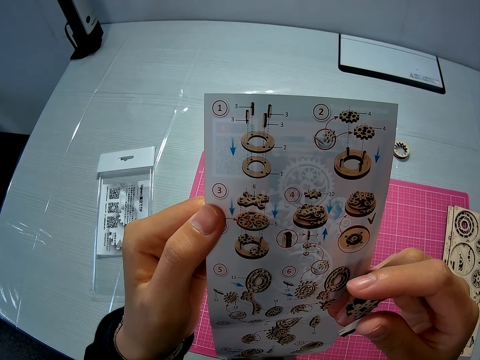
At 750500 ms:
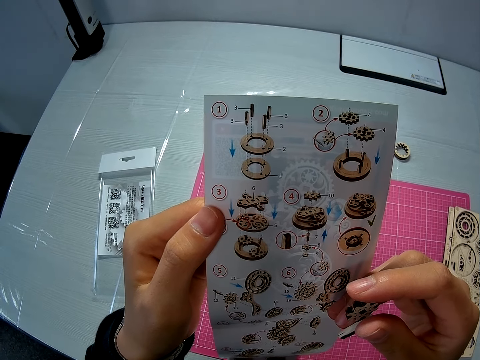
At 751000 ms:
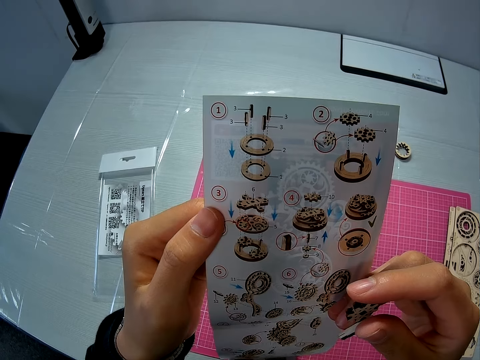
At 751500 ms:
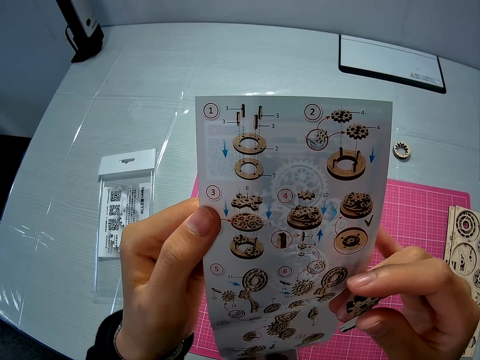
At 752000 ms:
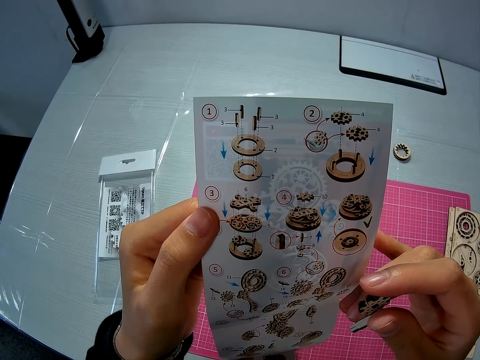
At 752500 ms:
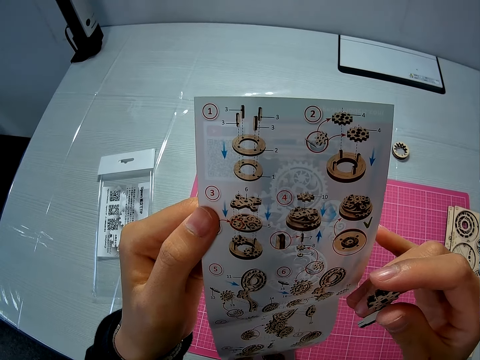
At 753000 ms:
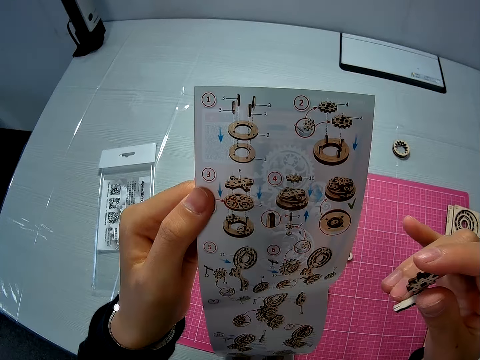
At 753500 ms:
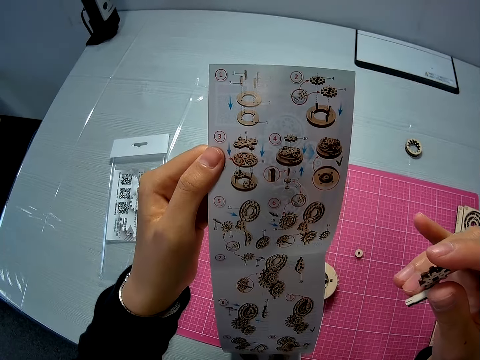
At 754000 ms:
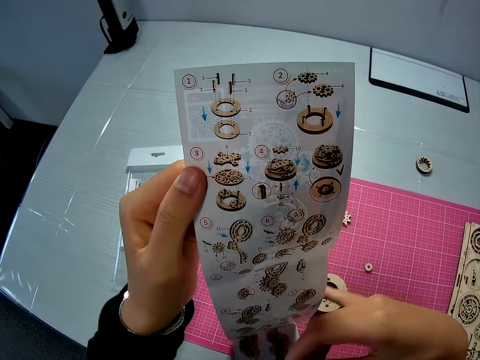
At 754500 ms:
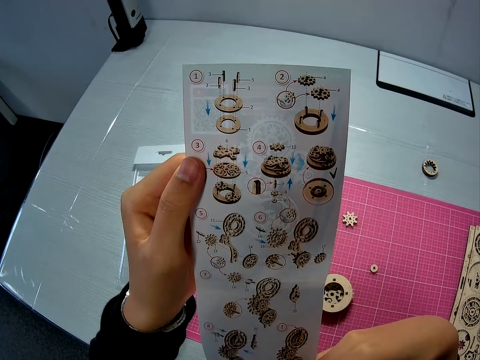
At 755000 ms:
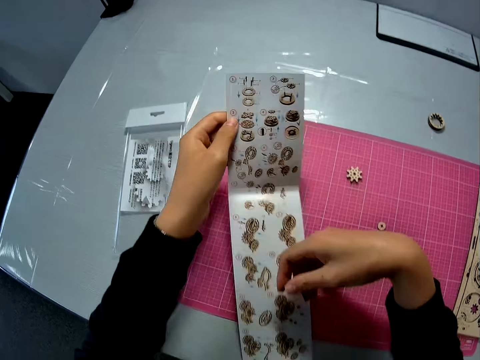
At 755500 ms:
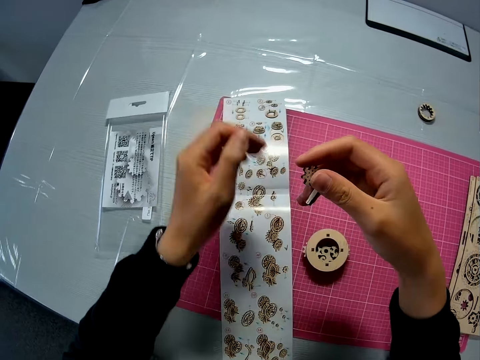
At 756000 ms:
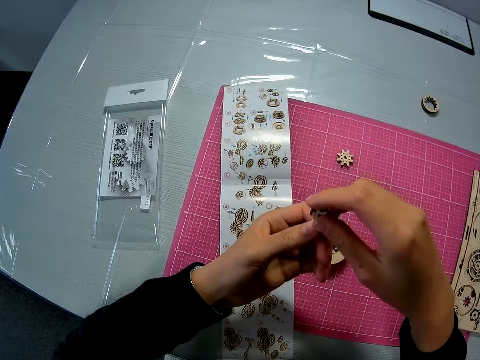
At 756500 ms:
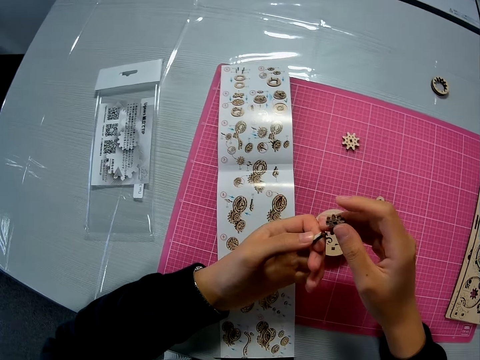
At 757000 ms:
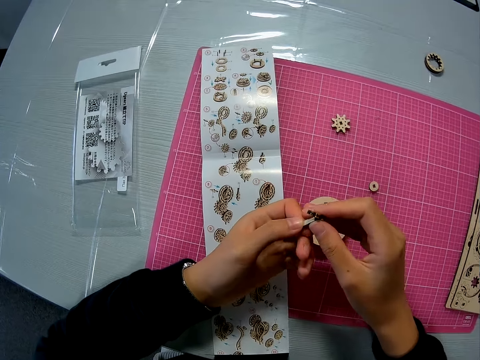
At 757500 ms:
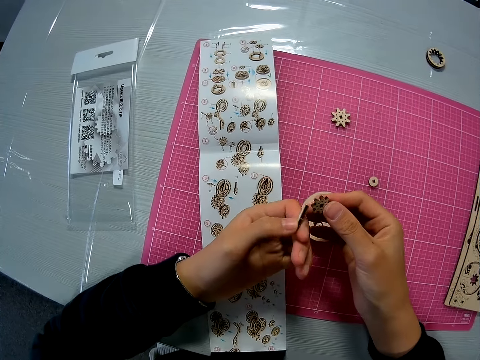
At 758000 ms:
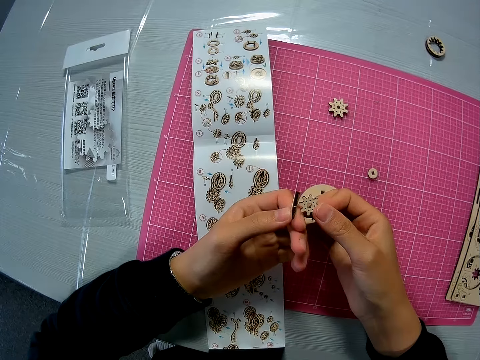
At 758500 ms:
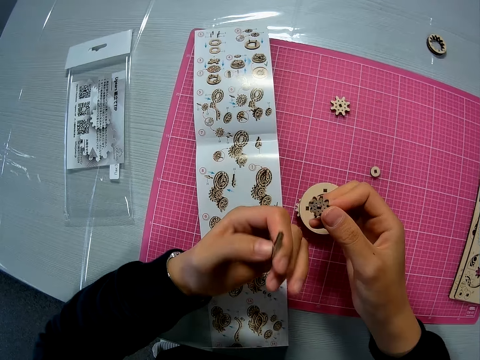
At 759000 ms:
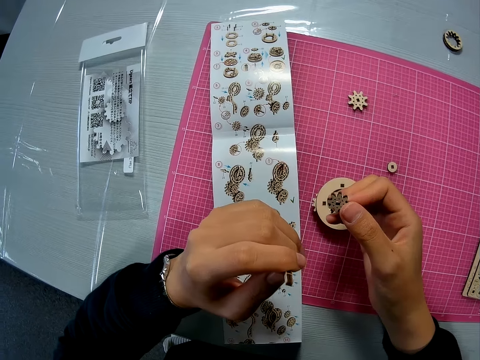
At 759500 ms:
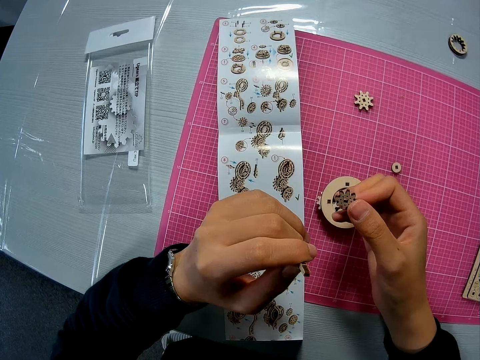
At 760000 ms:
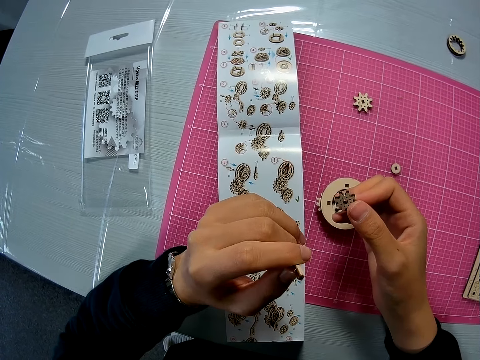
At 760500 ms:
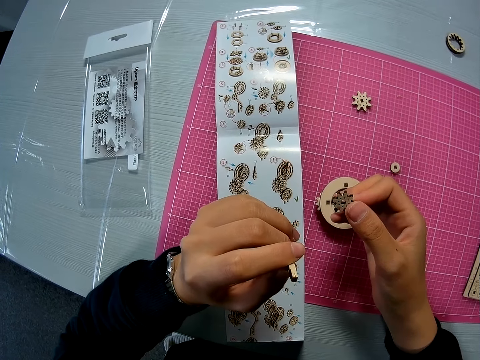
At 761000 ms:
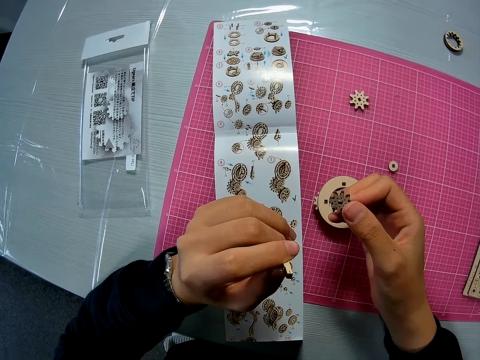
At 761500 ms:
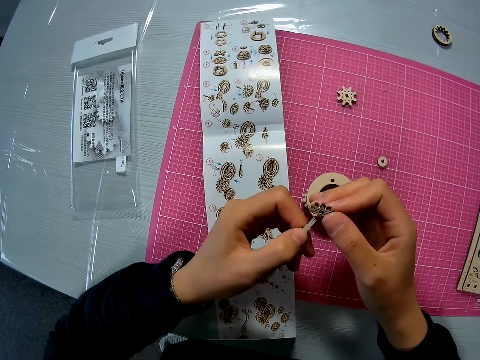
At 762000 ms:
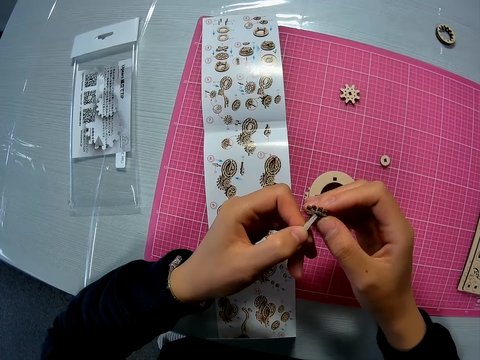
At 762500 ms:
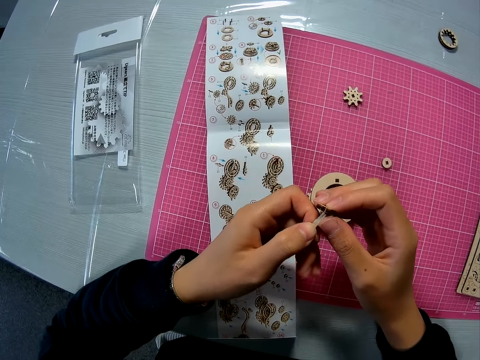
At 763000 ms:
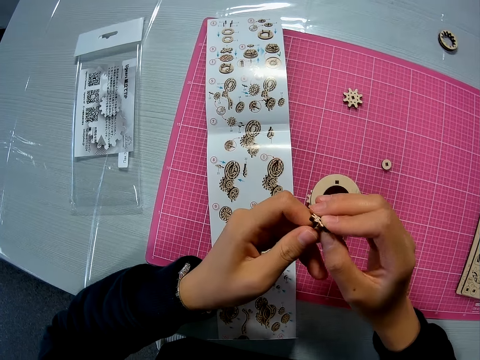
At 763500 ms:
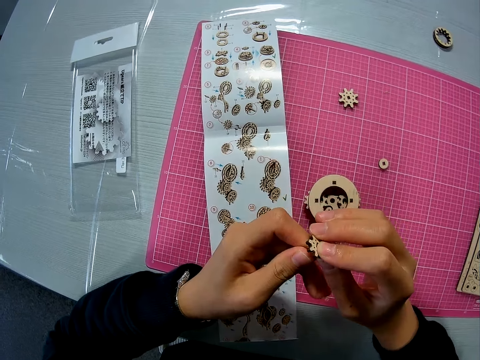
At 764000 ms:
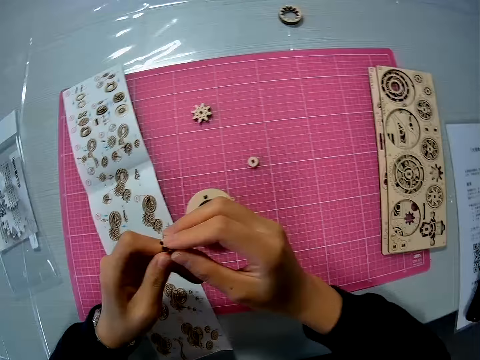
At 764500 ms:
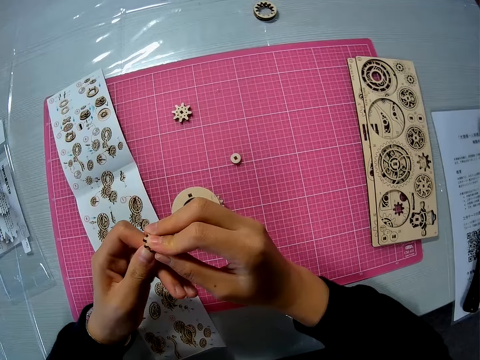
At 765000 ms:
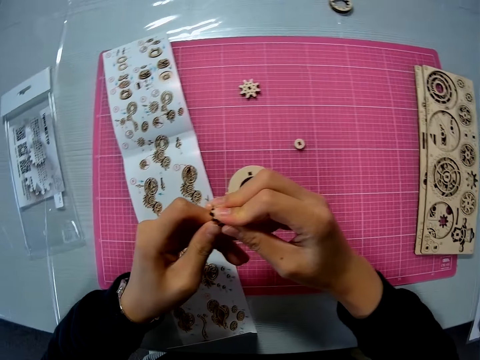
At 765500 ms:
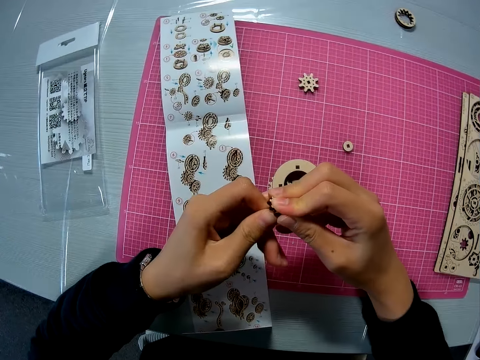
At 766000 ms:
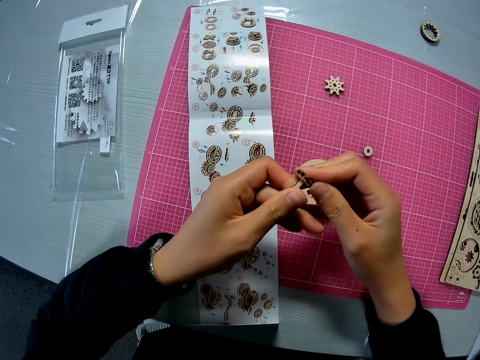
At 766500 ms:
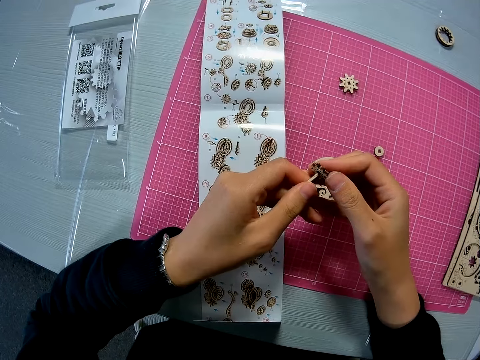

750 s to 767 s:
The camera wearer holds the paper or instruction manual with one hand. She holds the paper with both hands. She drops the instruction manual on the pink sheet. She examines both puzzle pieces in her hands. She holds the model piece with the other hand. She looks at the model piece. She tries attaching the puzzle piece to the other puzzle piece in her hands.

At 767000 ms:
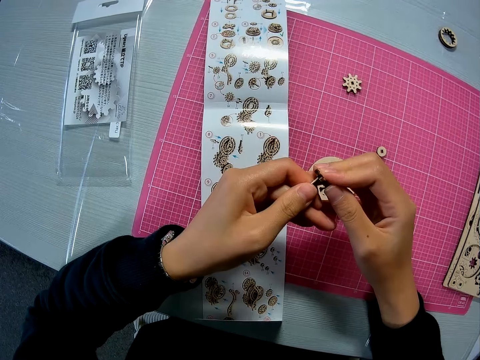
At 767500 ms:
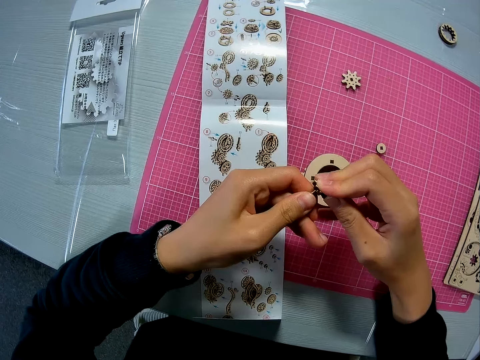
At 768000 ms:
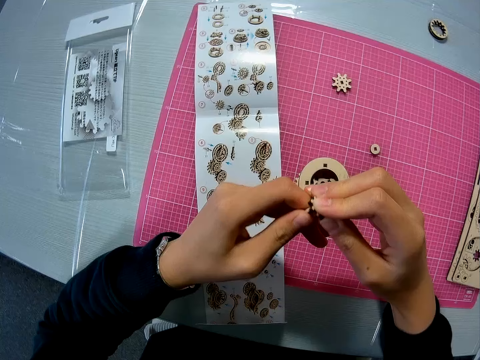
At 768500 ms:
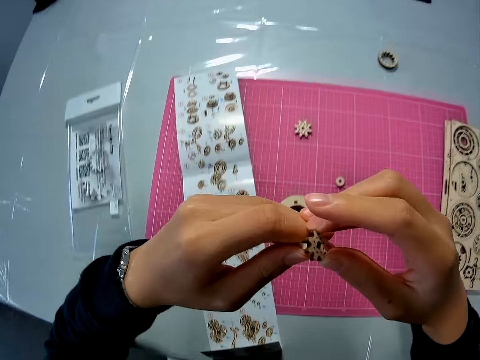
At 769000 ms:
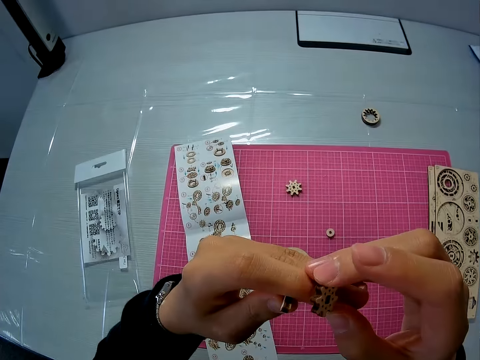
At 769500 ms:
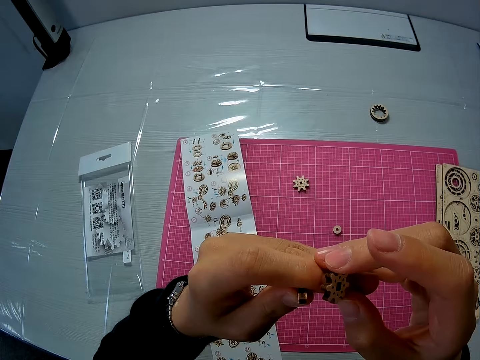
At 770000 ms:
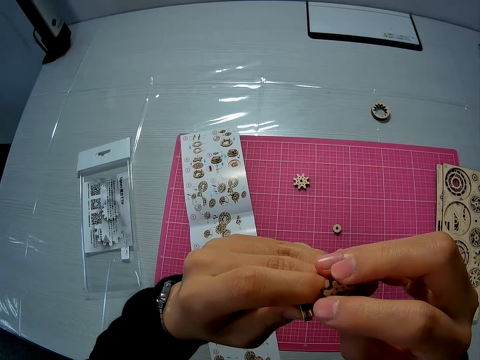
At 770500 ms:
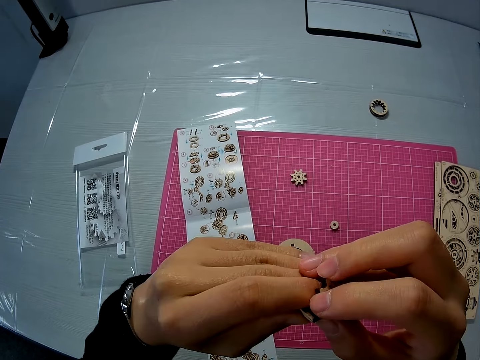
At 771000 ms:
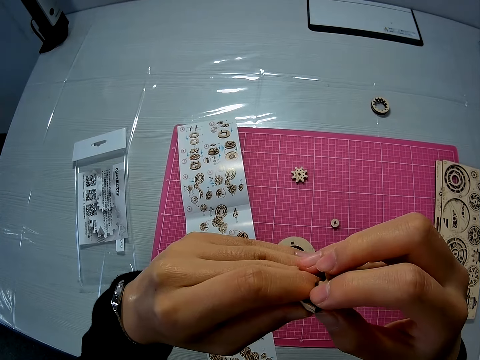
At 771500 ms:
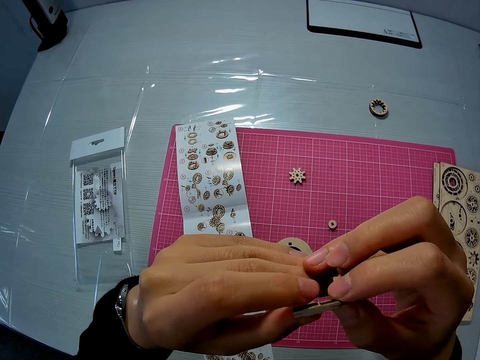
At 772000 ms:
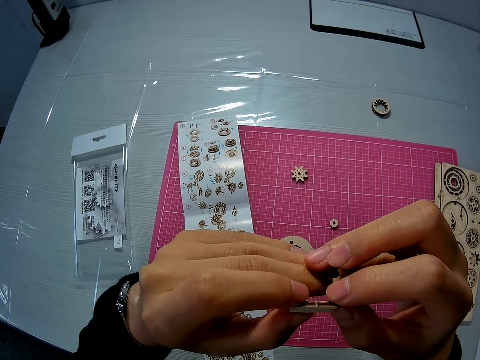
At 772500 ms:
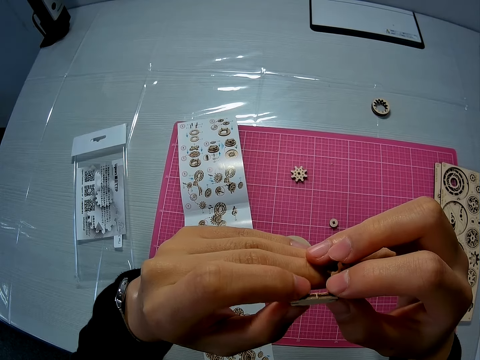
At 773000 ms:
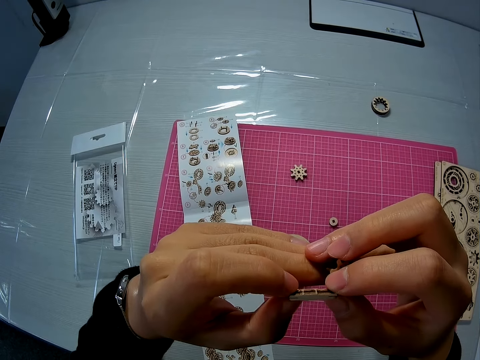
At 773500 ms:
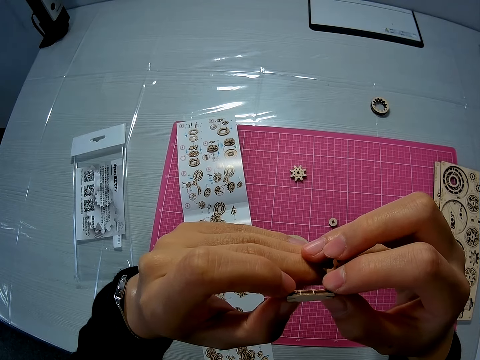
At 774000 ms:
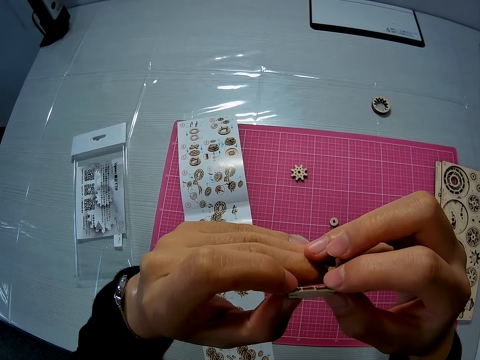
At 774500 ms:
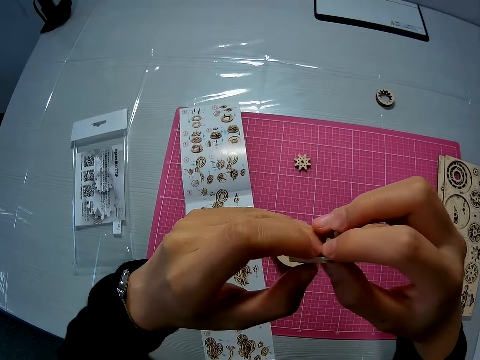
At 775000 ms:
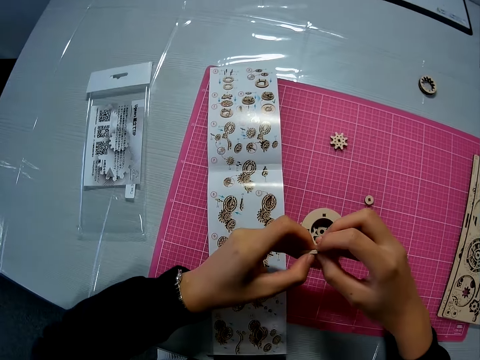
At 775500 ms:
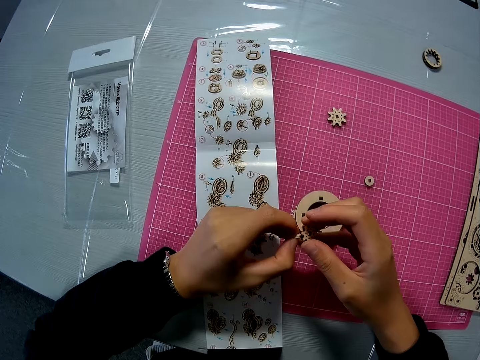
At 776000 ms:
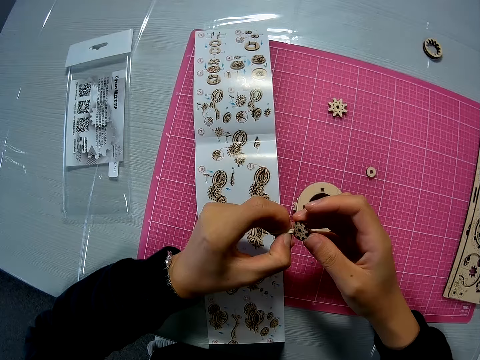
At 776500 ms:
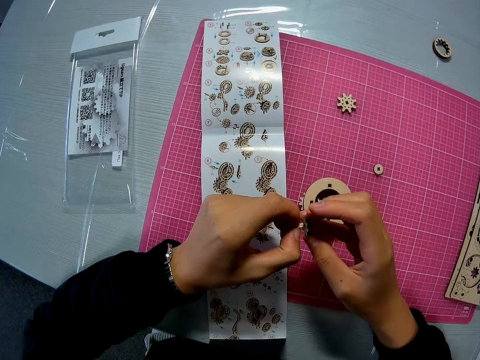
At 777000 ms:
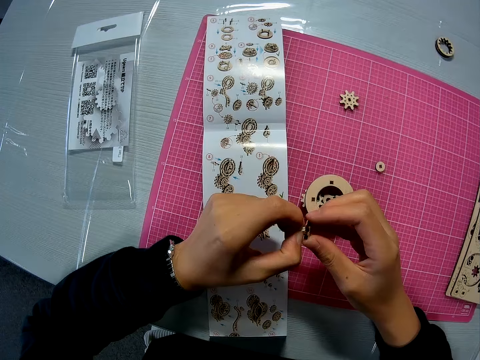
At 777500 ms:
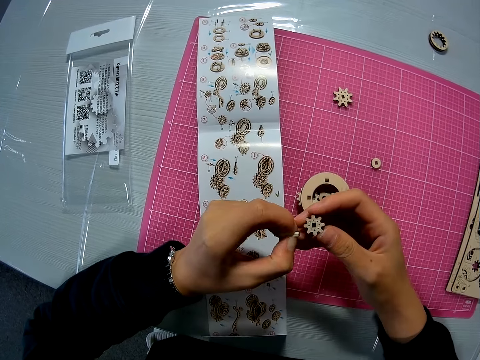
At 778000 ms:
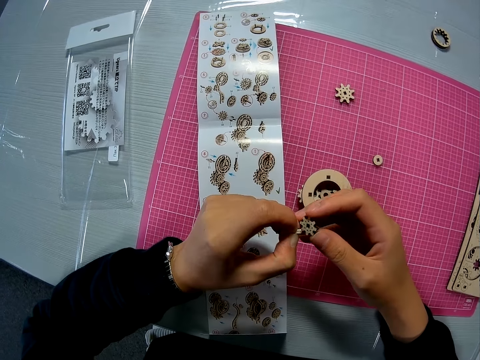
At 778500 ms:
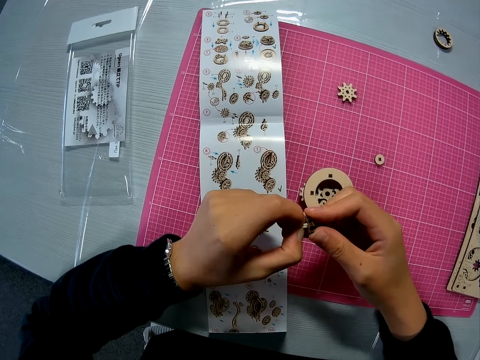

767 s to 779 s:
The camera wearer raises her hands briefly and examines both puzzle pieces with her hands. She holds the model piece with both hands. She holds the model piece. She tries attaching the puzzle piece to the other puzzle piece in her hands.
